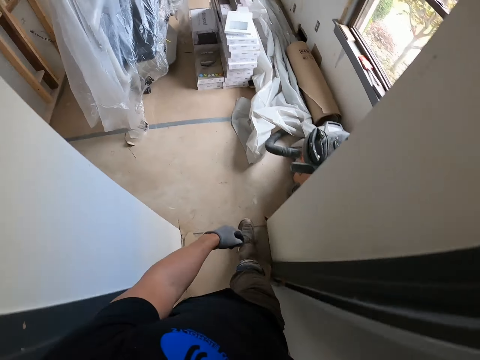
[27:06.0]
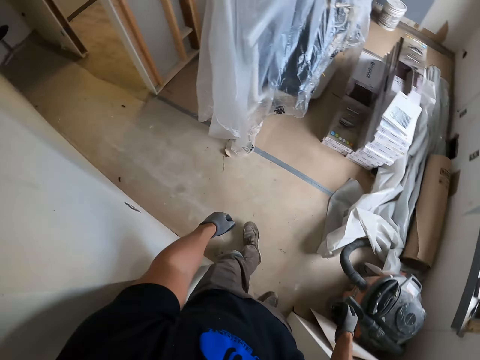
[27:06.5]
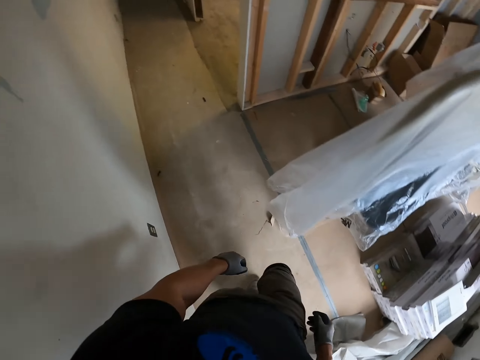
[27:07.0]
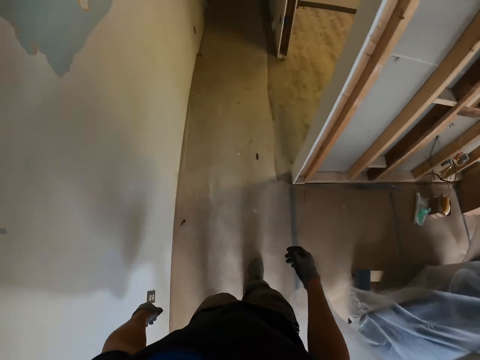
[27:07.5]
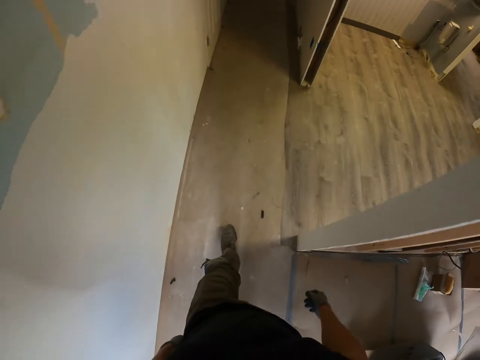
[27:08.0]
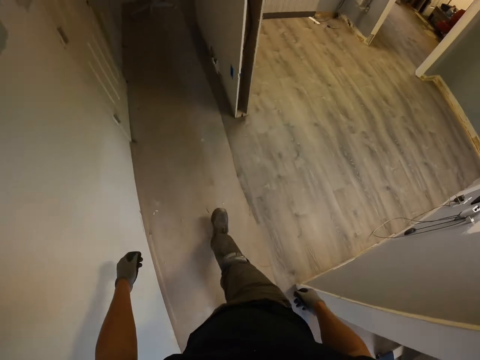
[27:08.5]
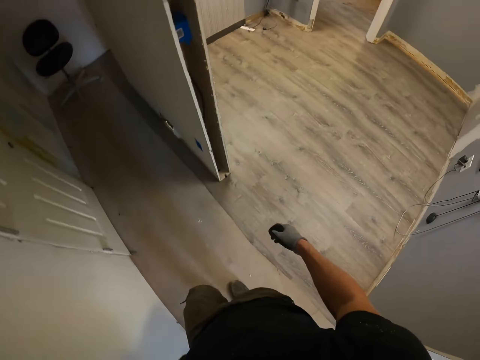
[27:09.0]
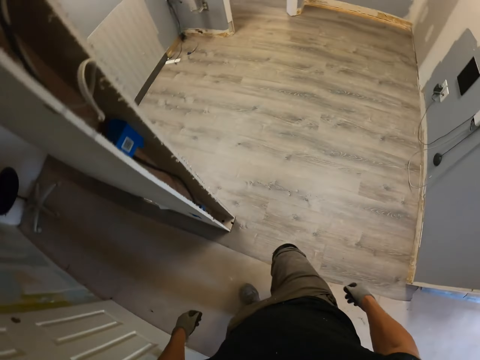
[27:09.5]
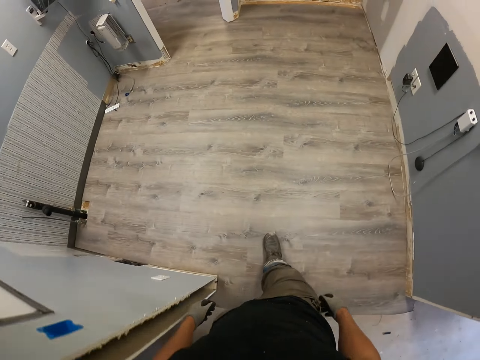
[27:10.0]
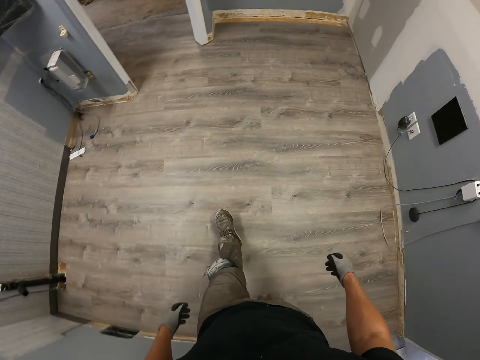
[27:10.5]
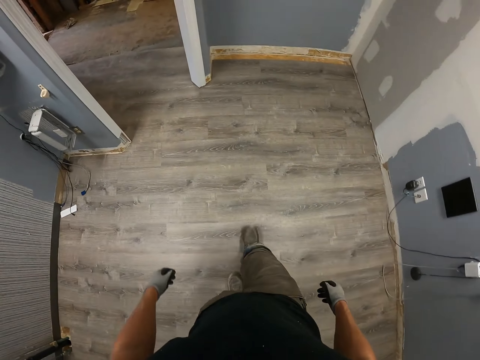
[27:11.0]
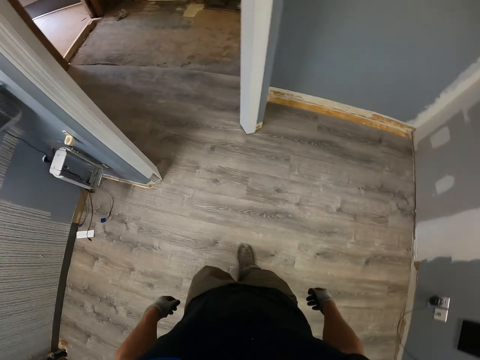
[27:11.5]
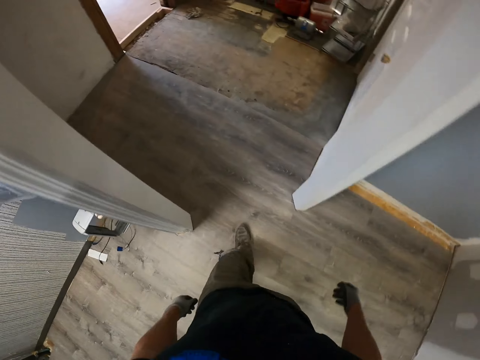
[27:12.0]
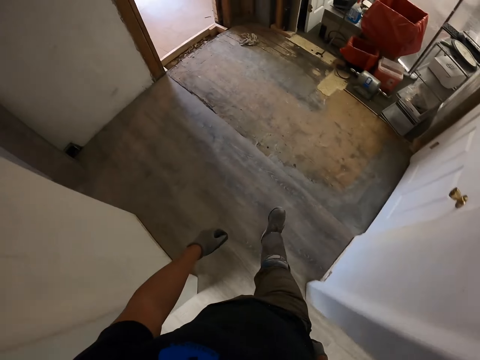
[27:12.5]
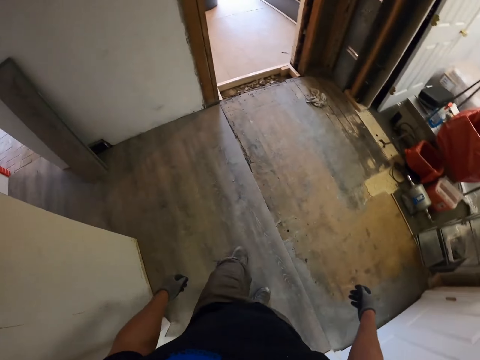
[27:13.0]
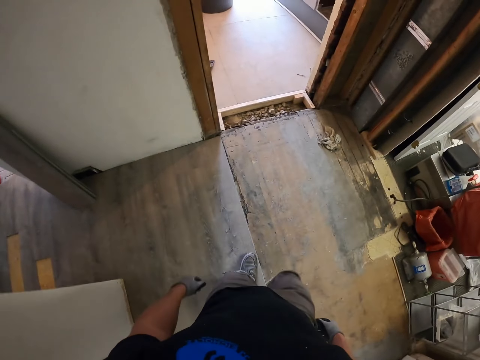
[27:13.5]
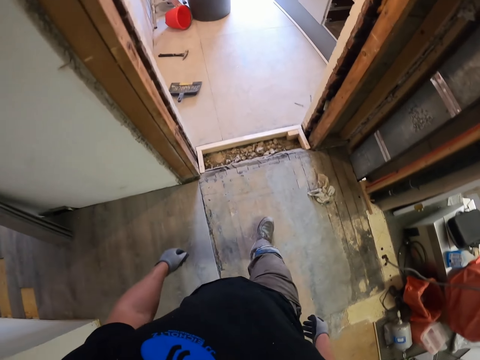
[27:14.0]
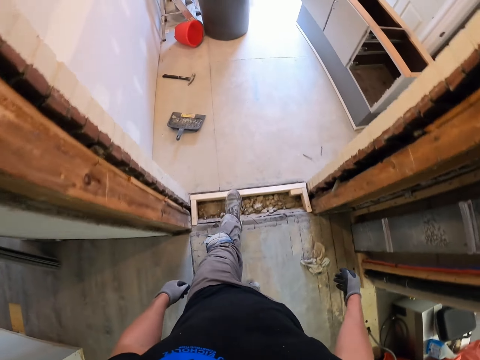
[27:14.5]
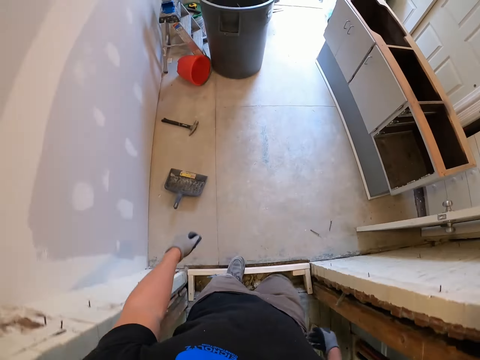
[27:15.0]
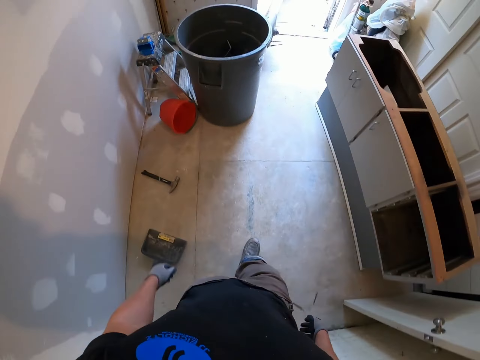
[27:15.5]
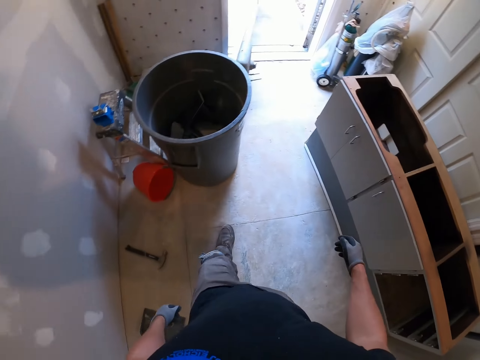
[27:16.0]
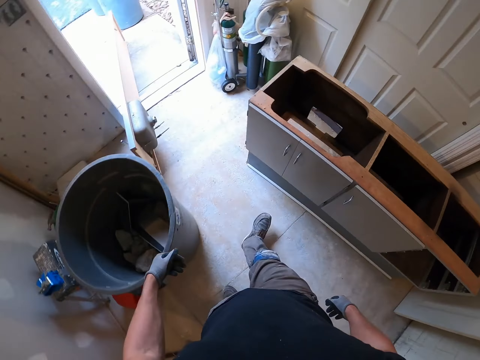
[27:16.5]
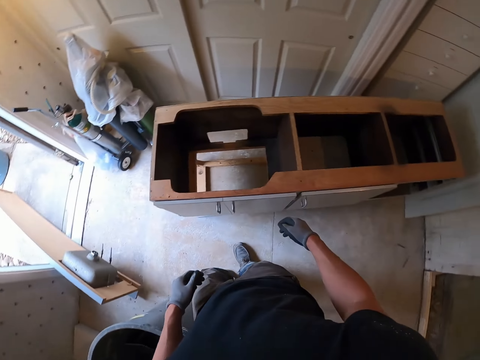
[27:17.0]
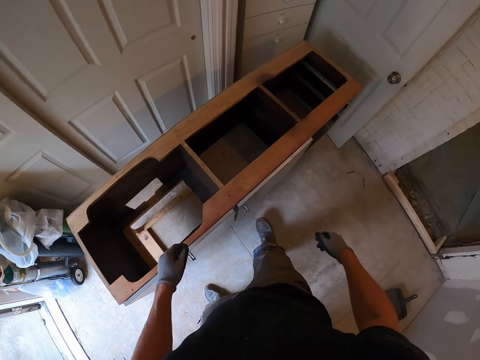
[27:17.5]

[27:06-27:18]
The camera wearer walks into the house.

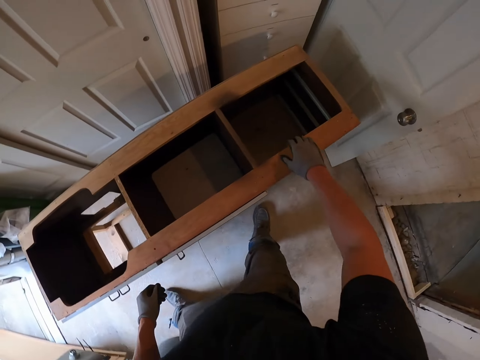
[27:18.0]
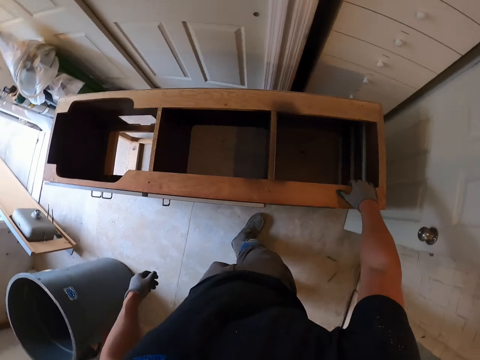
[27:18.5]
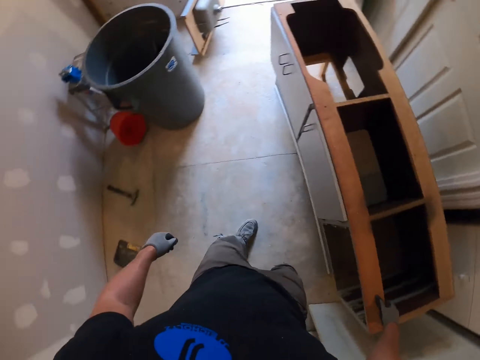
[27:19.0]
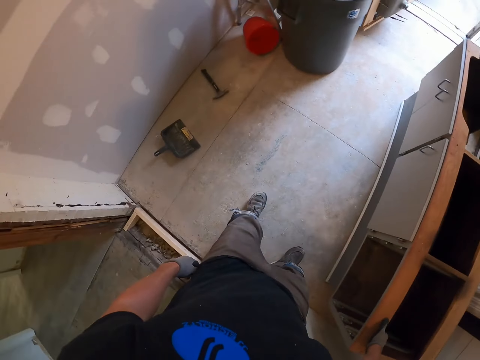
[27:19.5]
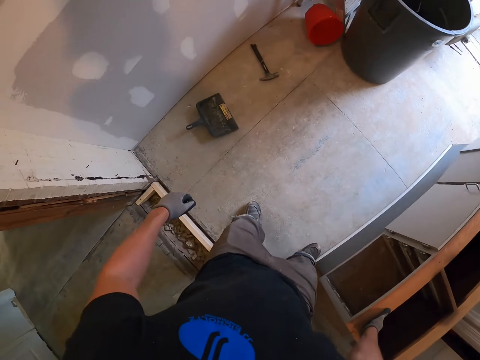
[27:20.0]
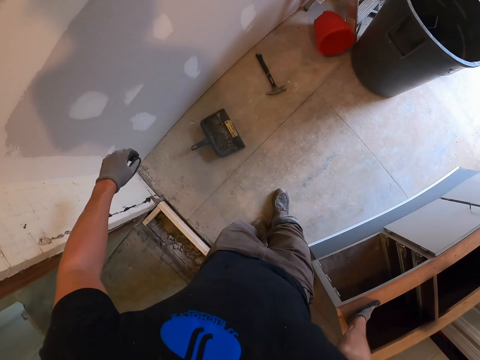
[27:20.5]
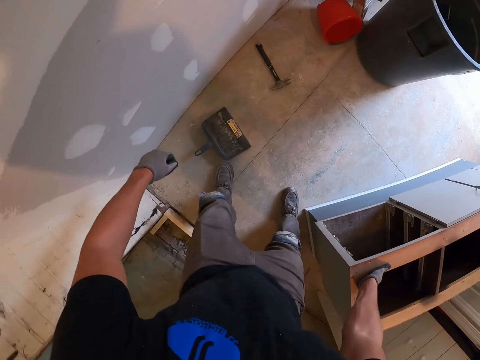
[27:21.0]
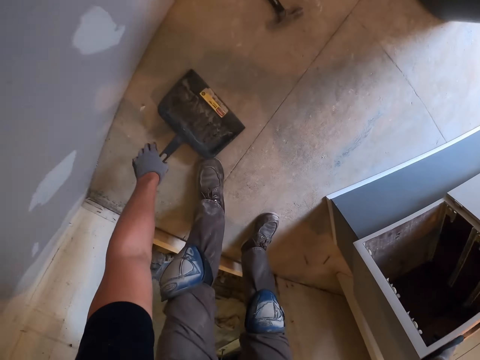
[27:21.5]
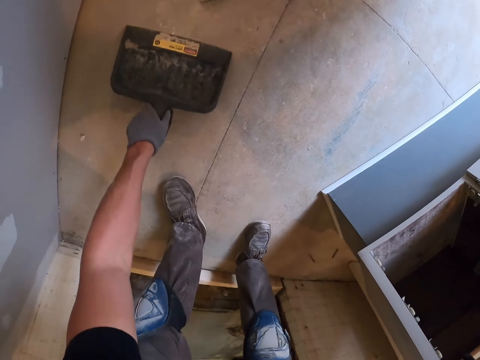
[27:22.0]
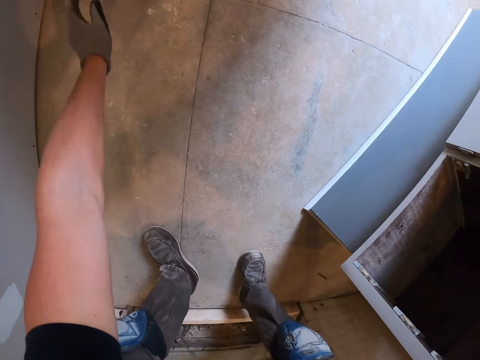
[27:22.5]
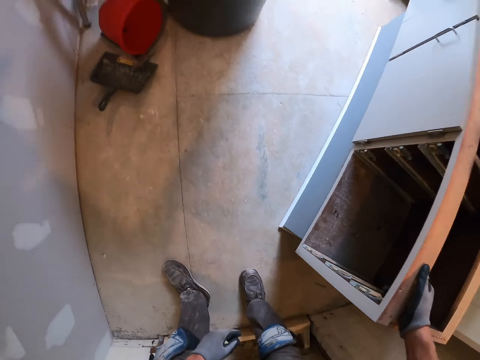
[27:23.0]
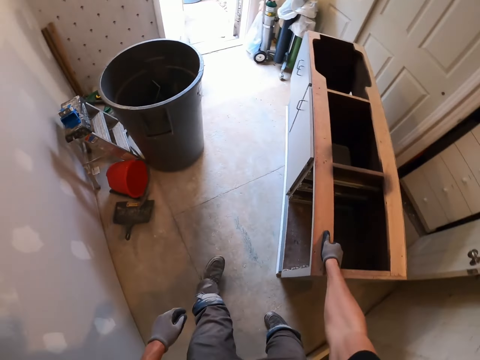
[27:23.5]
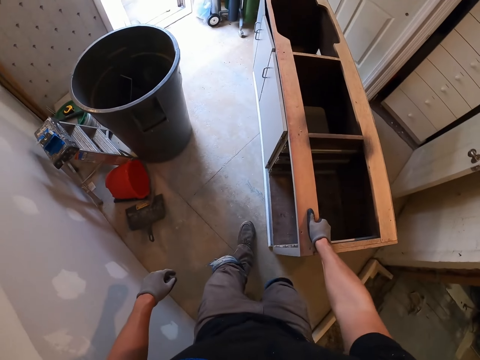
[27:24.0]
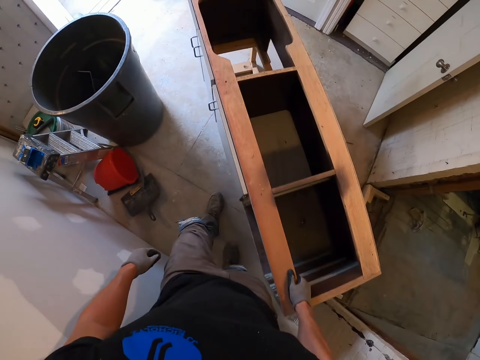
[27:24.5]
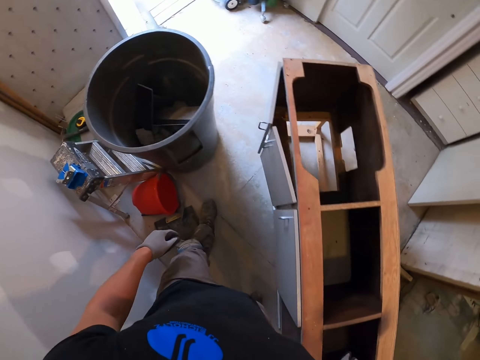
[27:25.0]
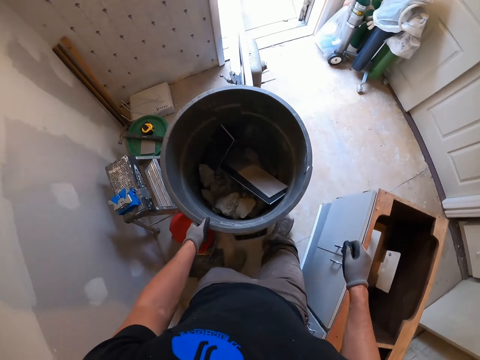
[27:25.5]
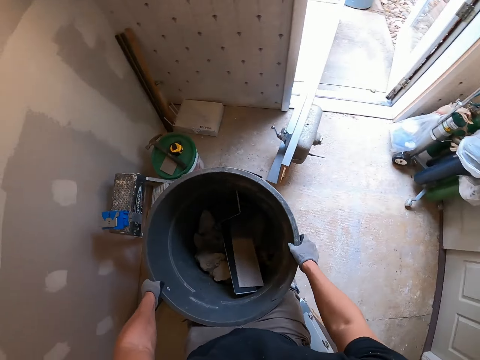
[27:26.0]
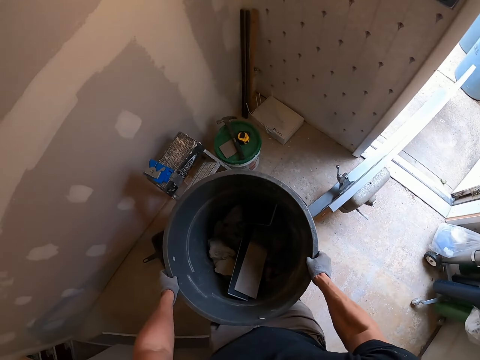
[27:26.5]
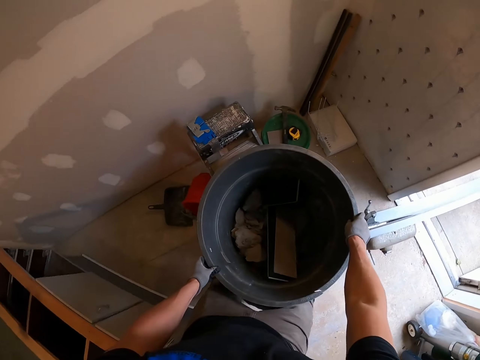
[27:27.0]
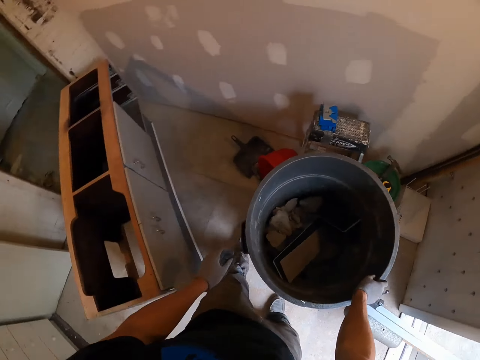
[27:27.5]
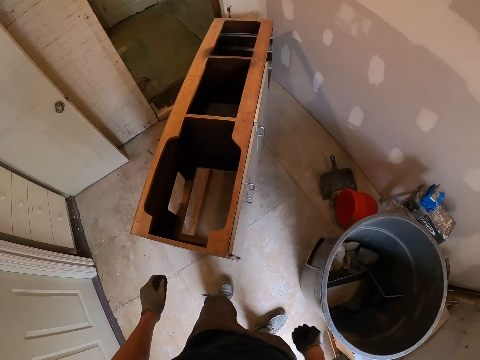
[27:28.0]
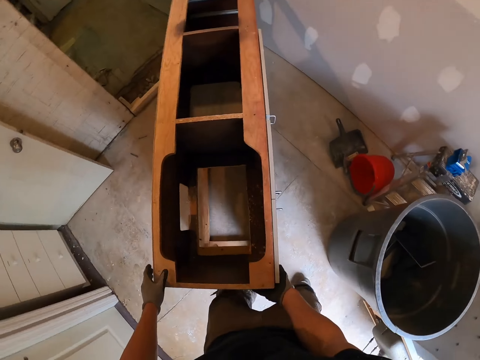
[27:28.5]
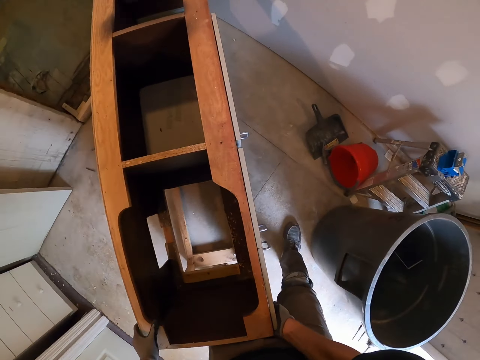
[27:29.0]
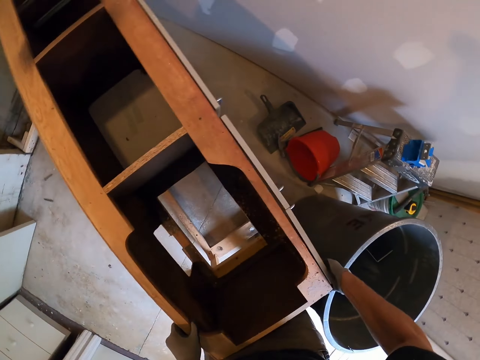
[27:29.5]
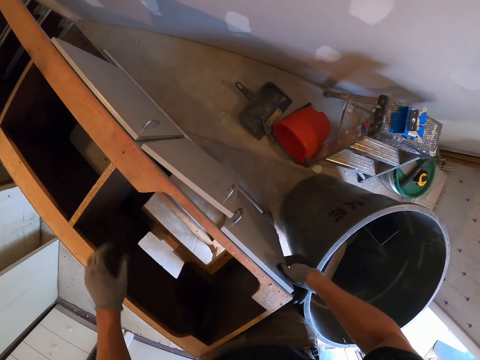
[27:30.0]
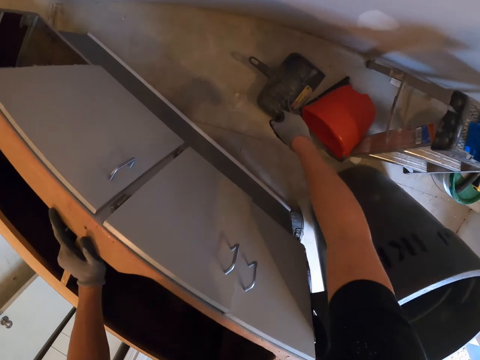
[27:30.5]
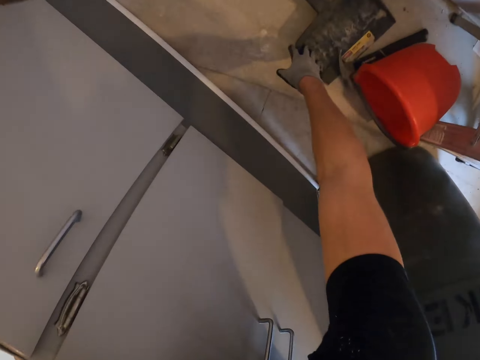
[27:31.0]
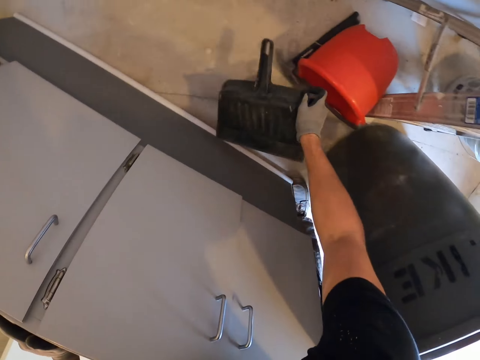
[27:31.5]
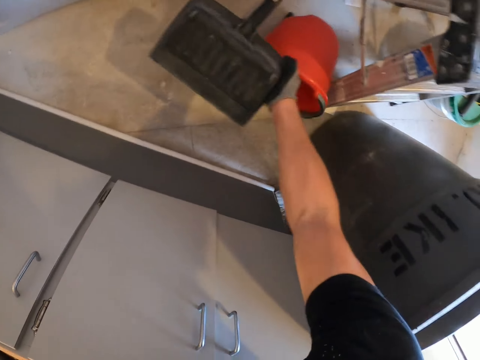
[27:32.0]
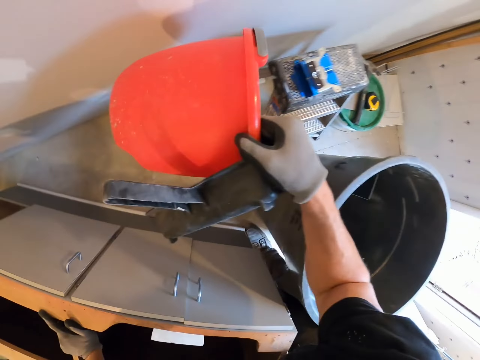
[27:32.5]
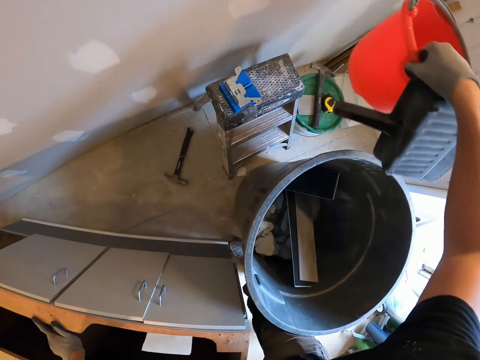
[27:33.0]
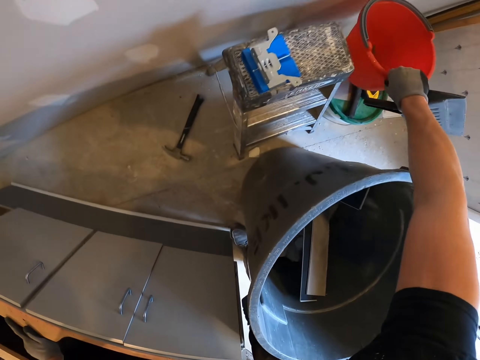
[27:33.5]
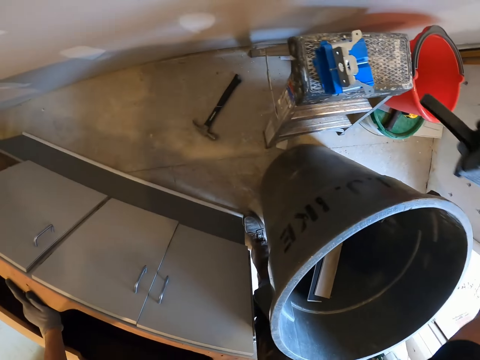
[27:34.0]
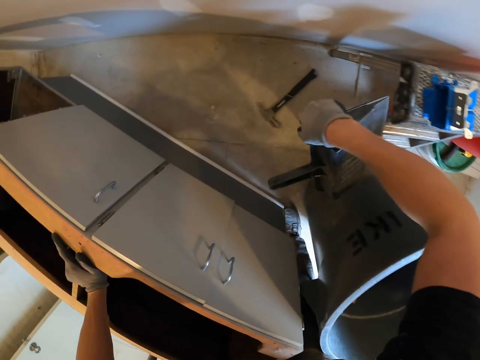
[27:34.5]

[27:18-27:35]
The camera wearer touches a cupboard. They move backwards. They drag the cupboard on the floor. They carry the unfinished cardboard. They pick up a dustpan and throw the dustpan. They move the plastic dirt collector. They drag the cupboard on the floor. They move the dustbin. They drag a bucket on the floor. They turn around. They drag the cupboard on the floor. They move the cardboard. They pick up the dustpan. They pick up the bucket and the plastic dirt collector. They place the bucket on another bucket.
